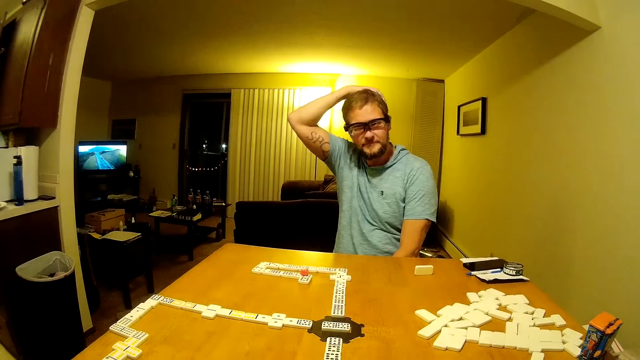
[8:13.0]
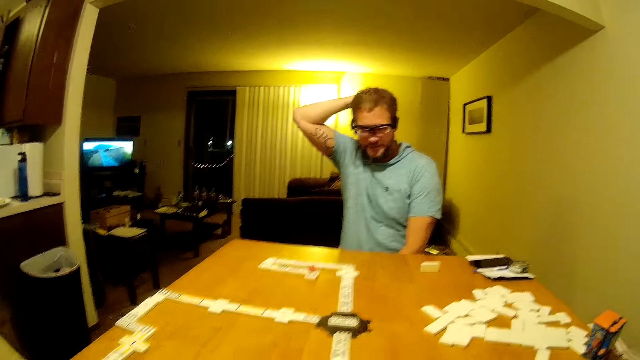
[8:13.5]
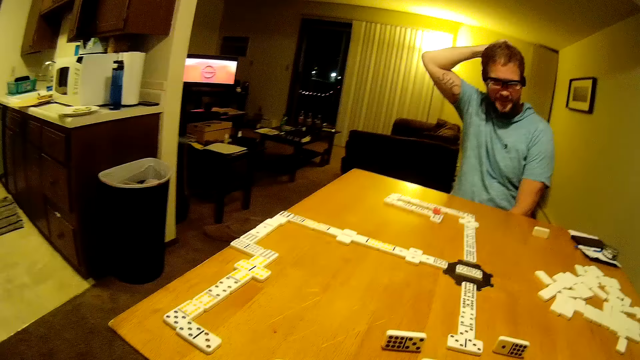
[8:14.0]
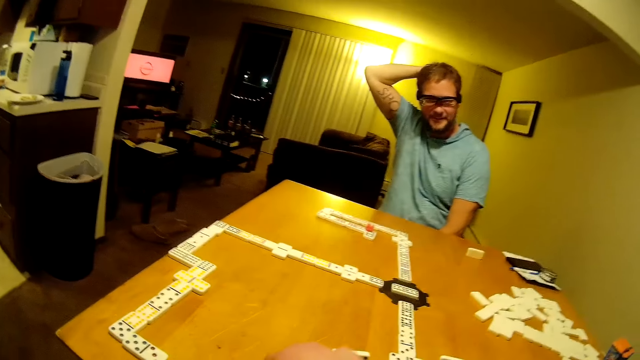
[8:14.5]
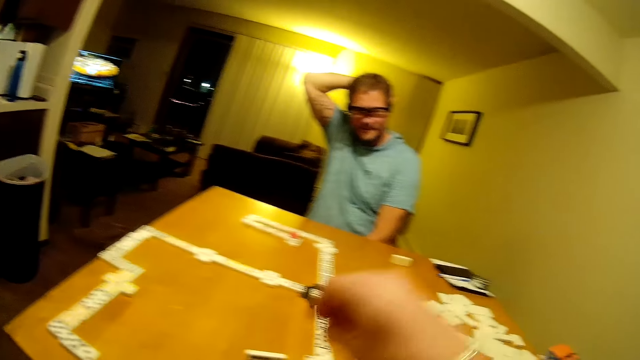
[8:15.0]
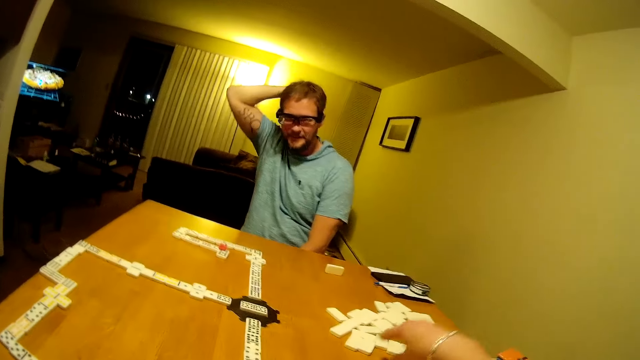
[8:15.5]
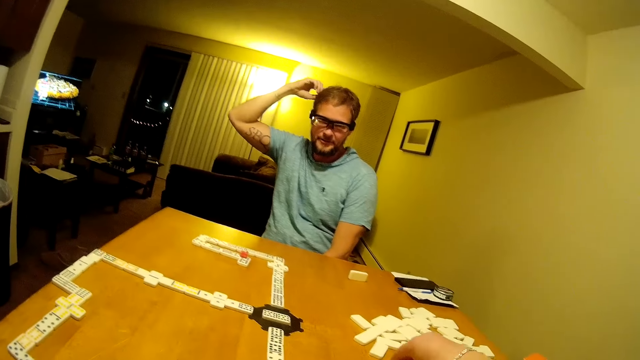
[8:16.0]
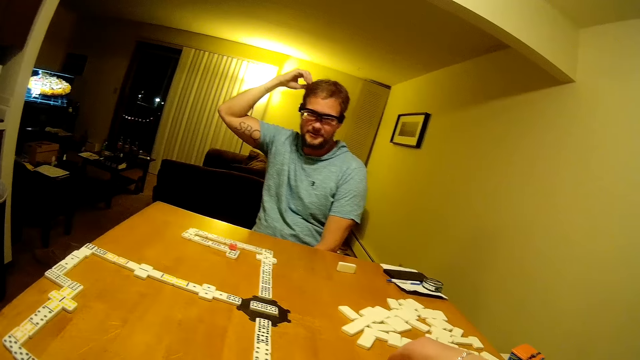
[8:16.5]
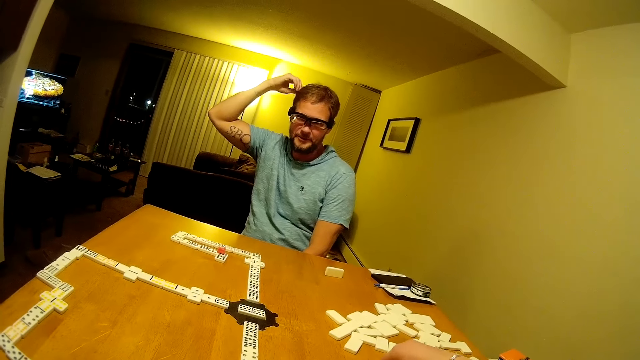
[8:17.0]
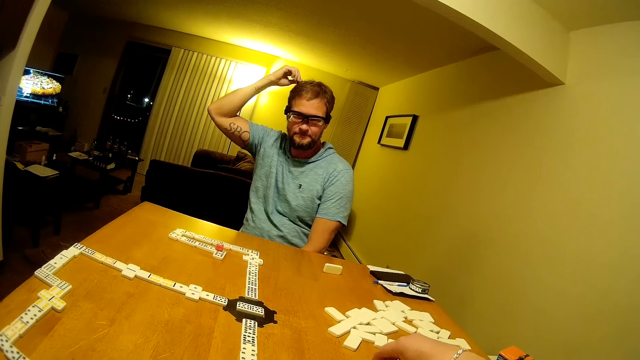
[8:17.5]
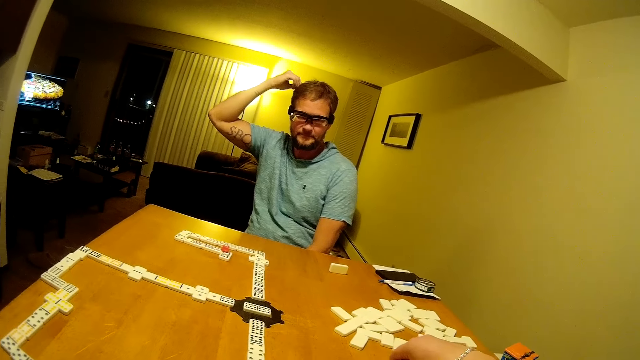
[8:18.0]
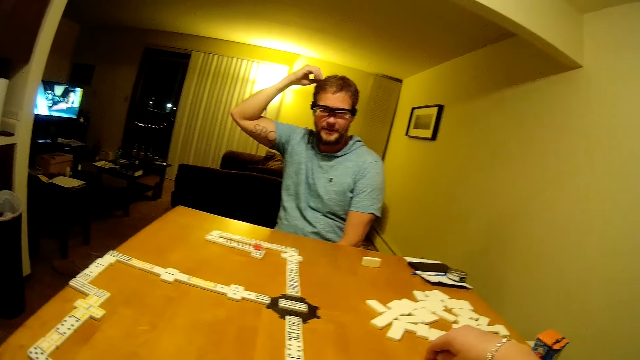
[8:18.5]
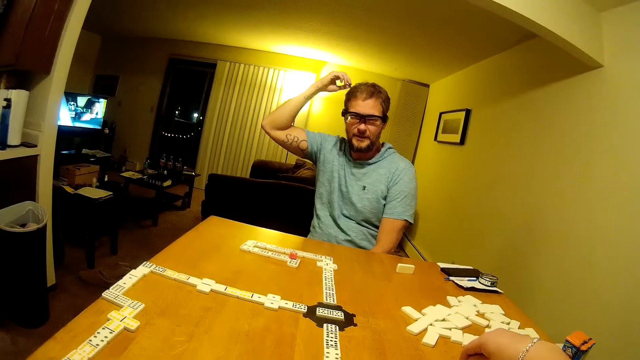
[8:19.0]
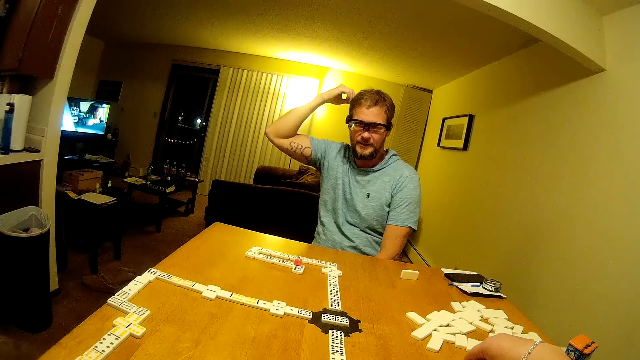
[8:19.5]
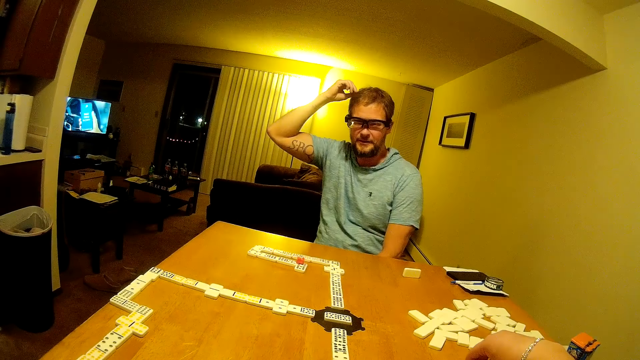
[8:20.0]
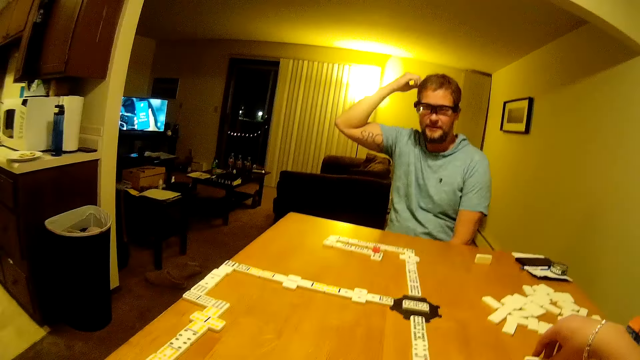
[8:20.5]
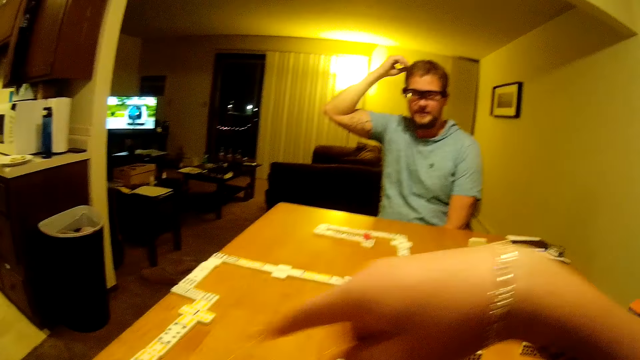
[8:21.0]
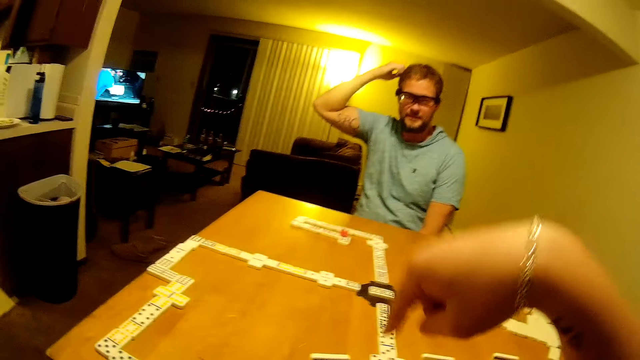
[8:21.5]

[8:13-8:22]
The man holds his head. The camera wearer holds the domino piece. They pick the domino from the table.

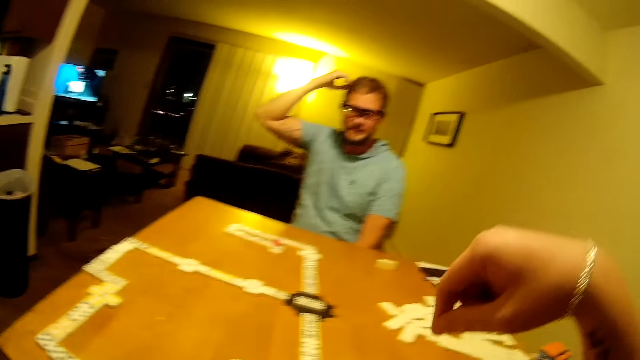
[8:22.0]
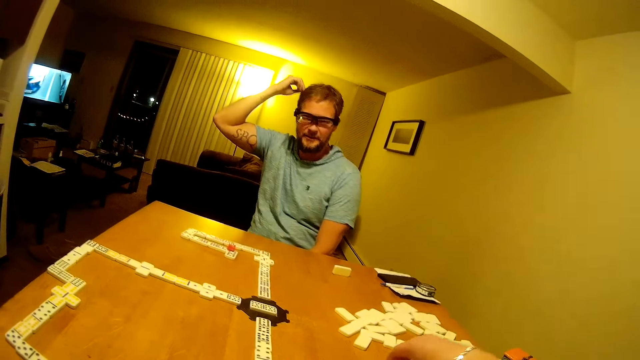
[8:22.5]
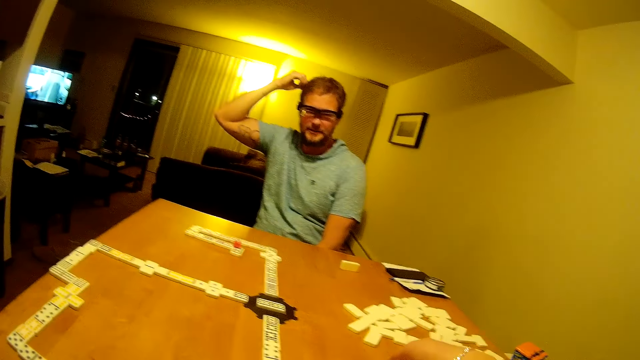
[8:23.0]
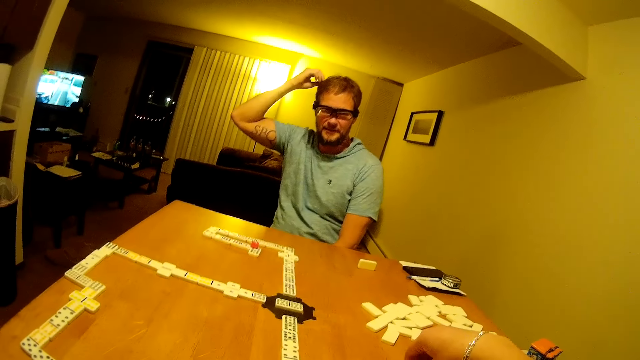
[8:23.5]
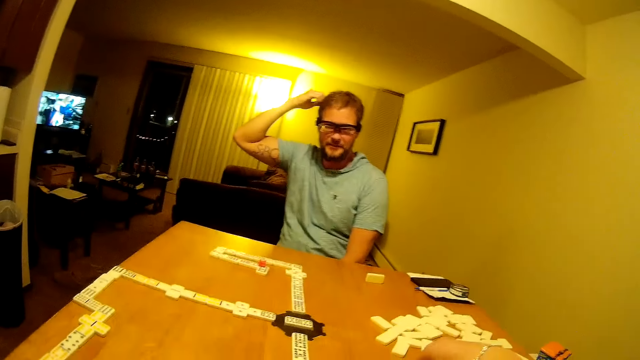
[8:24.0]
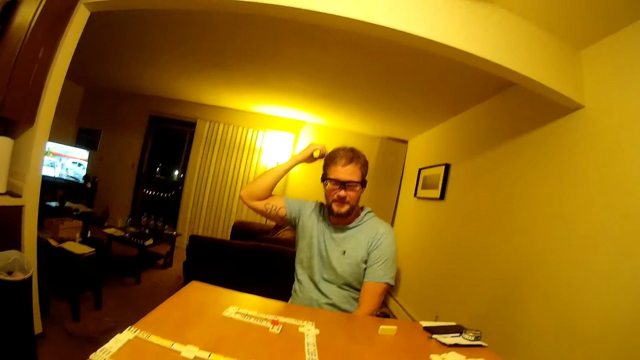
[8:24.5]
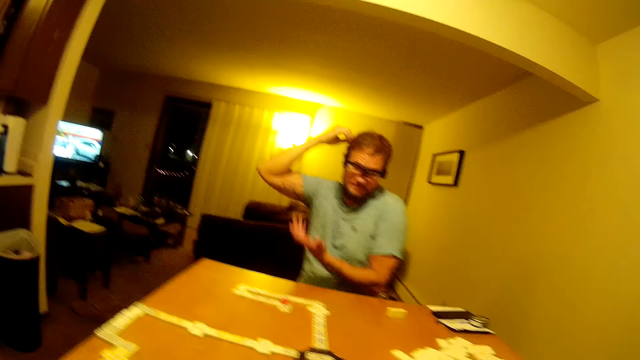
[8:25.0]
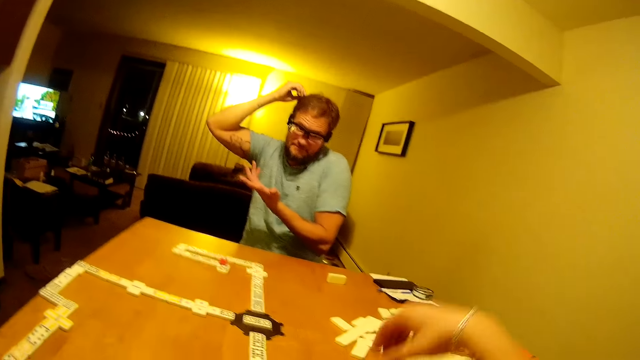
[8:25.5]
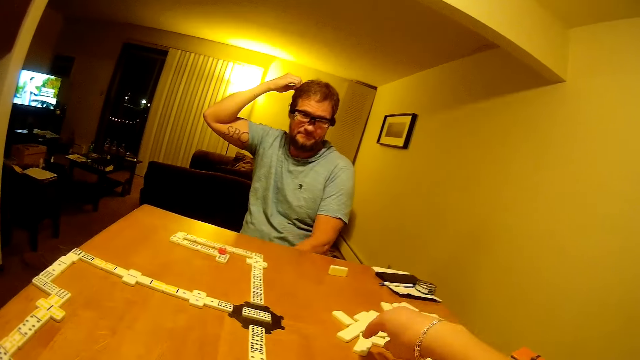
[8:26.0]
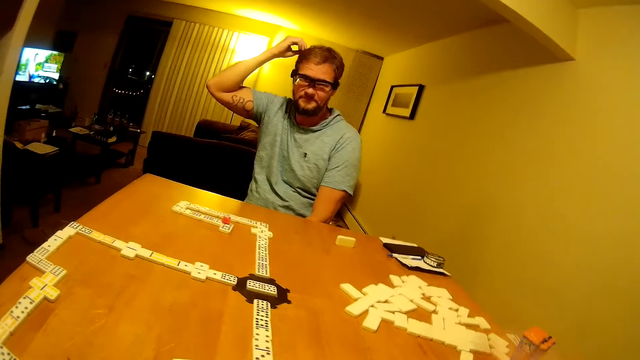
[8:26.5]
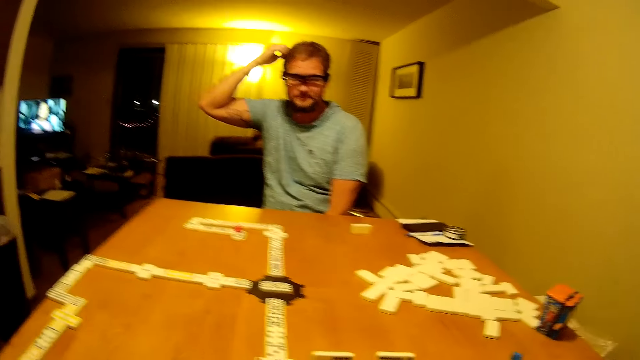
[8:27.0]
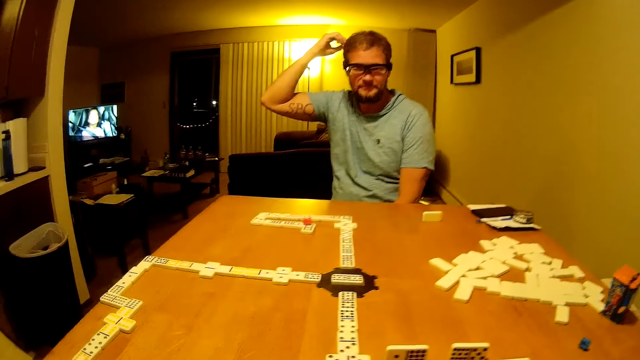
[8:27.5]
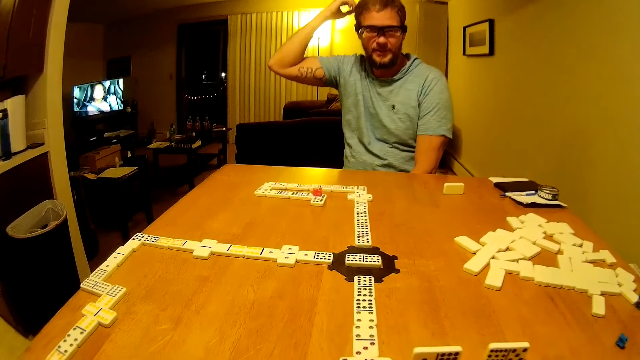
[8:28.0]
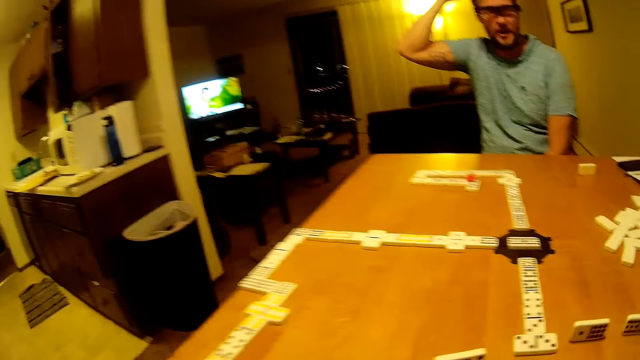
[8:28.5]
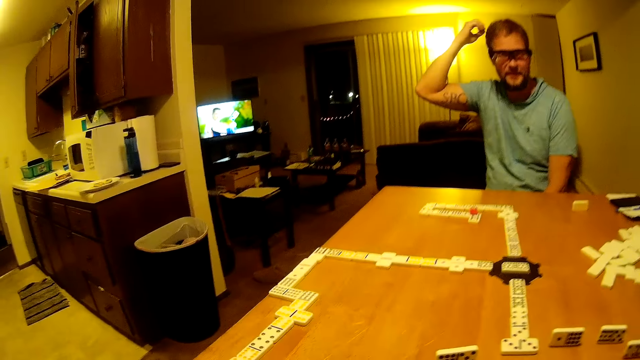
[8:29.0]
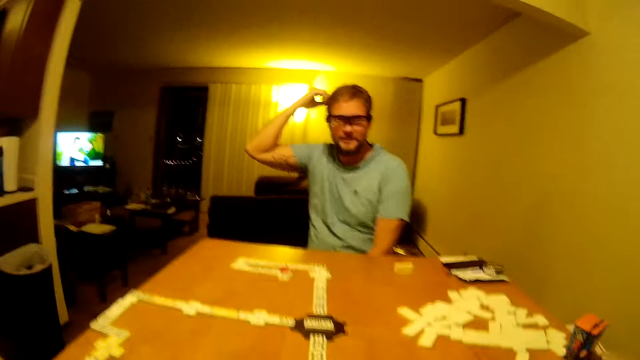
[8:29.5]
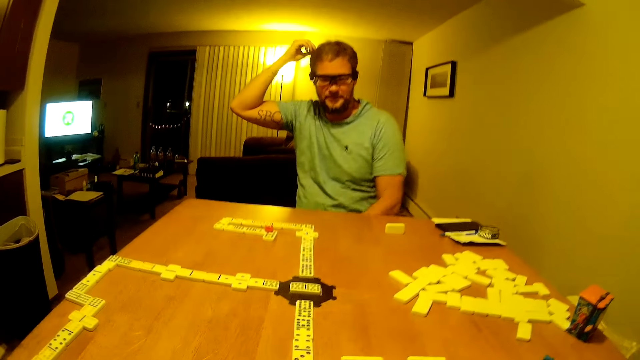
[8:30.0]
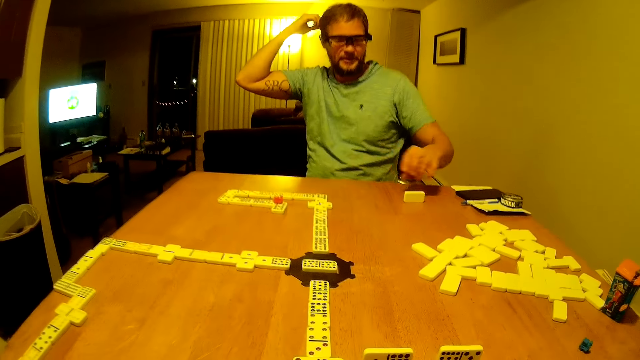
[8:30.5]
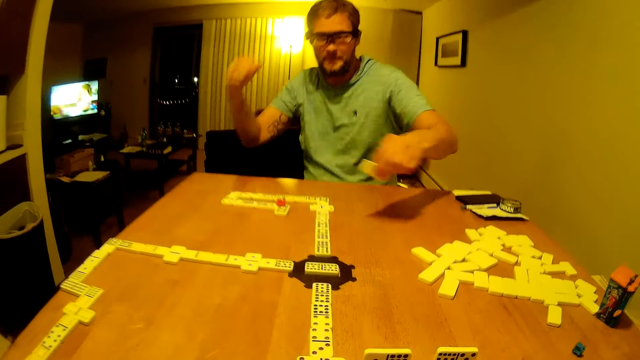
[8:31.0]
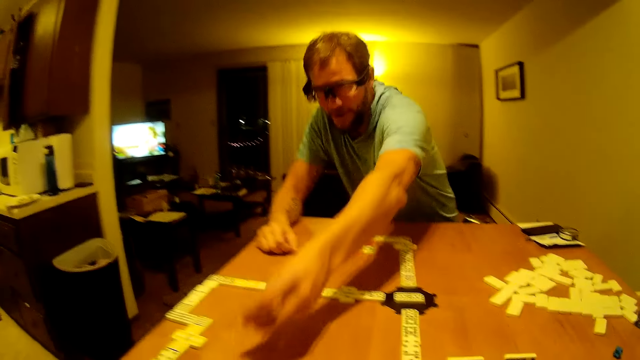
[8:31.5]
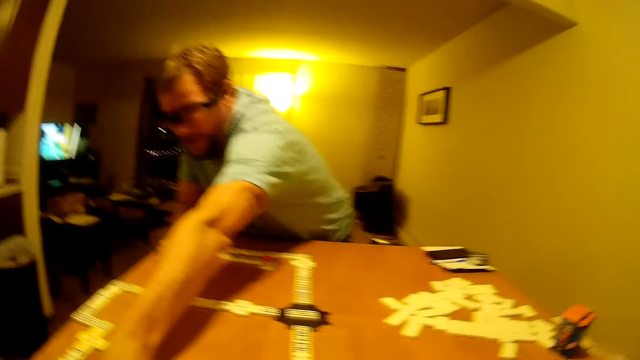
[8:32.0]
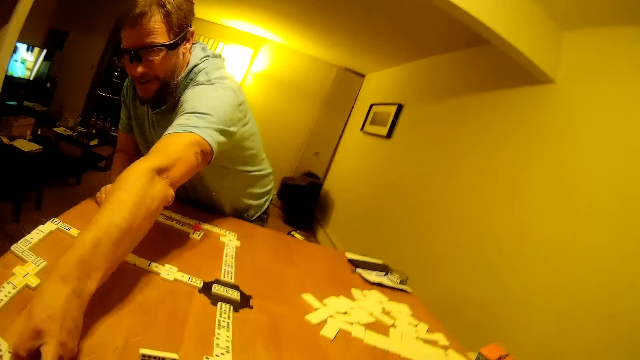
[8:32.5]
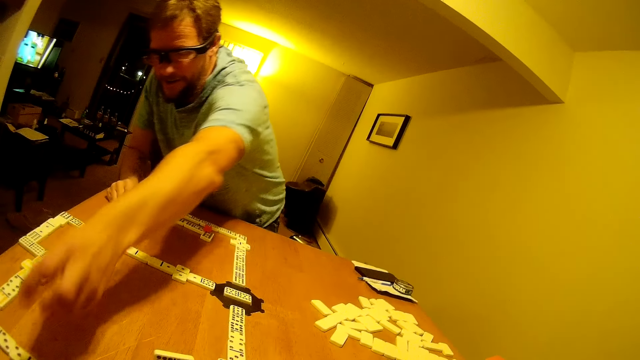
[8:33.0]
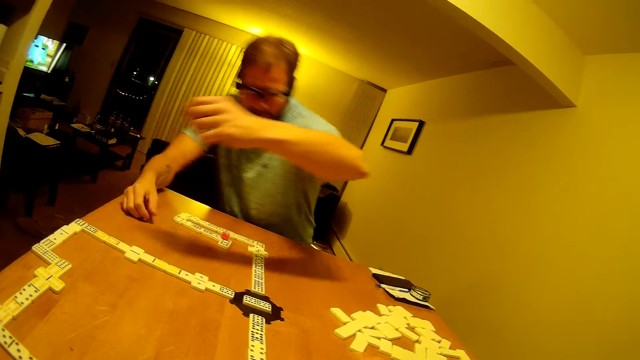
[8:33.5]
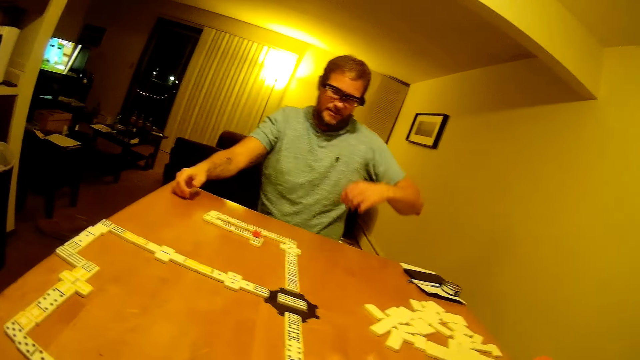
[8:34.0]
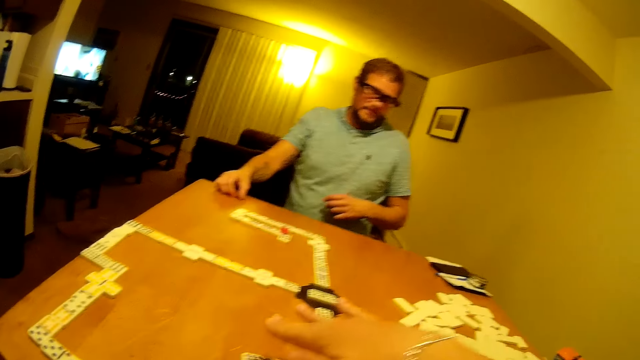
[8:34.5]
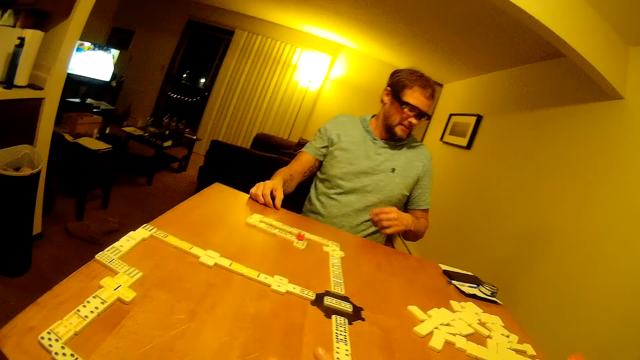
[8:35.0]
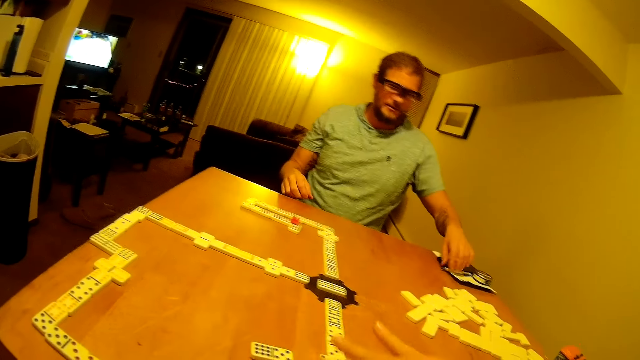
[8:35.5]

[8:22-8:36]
The camera wearer moves the domino piece on the table. They look around. The man picks the domino from the table. He places the domino on the line of the dominoes. He looks around. The camera wearer points at the domino pieces on the table.
